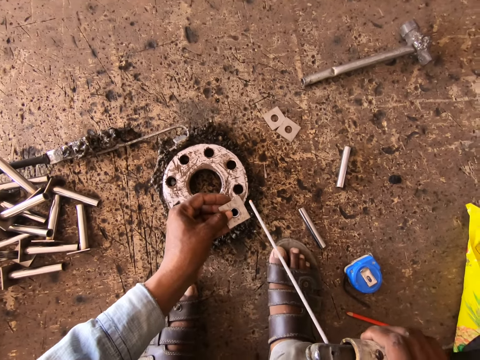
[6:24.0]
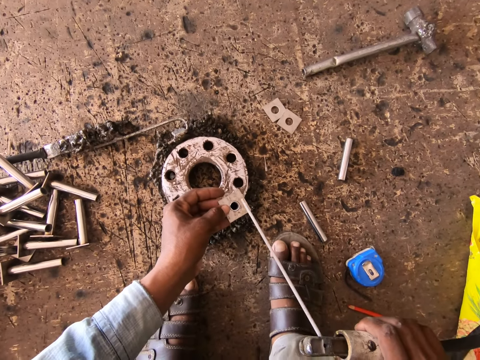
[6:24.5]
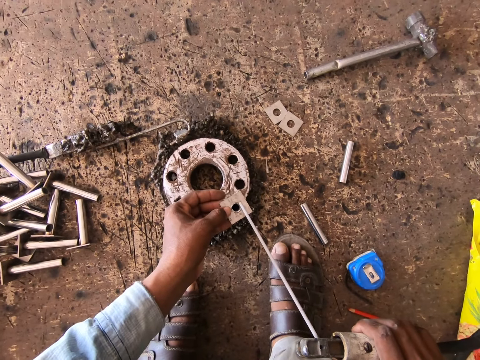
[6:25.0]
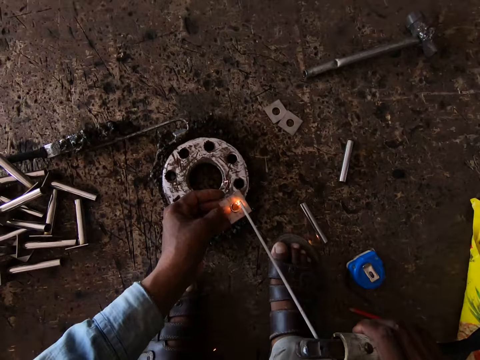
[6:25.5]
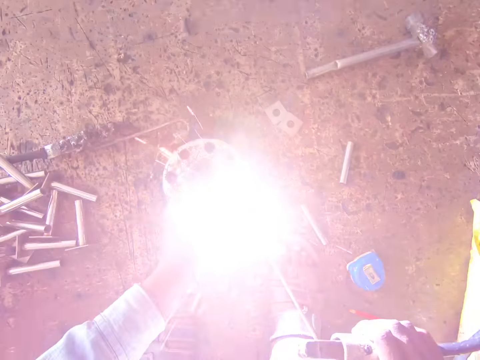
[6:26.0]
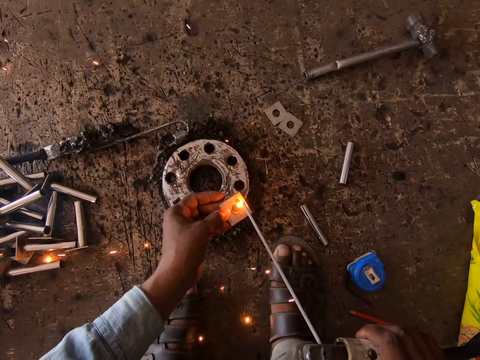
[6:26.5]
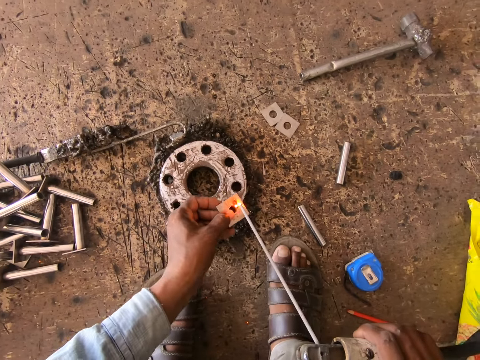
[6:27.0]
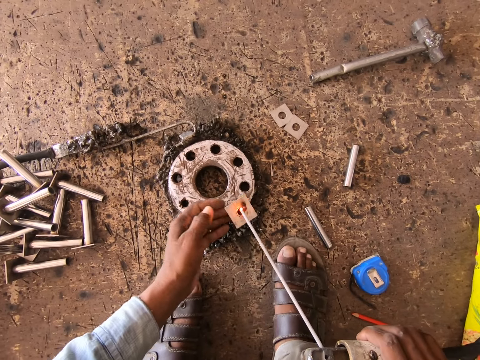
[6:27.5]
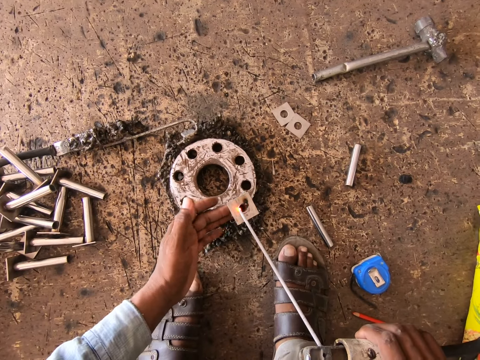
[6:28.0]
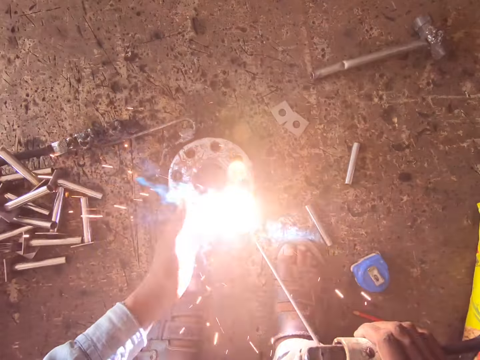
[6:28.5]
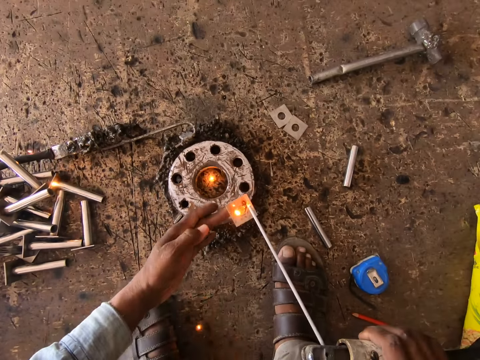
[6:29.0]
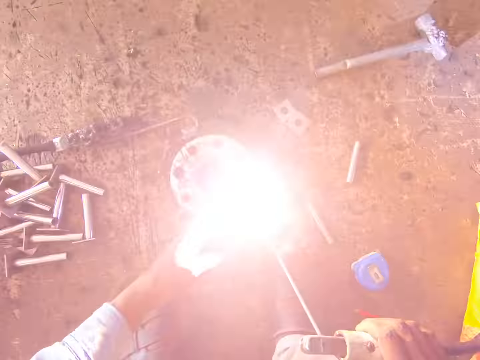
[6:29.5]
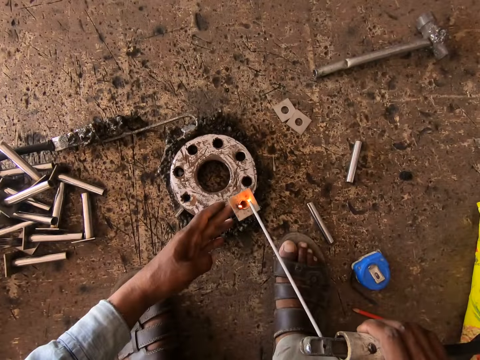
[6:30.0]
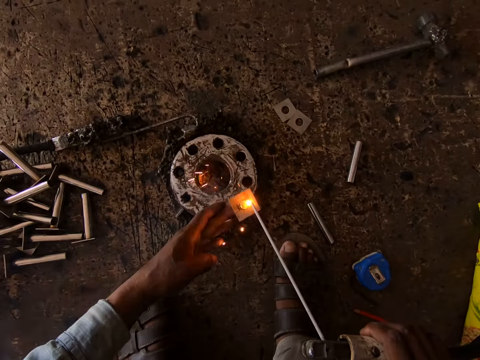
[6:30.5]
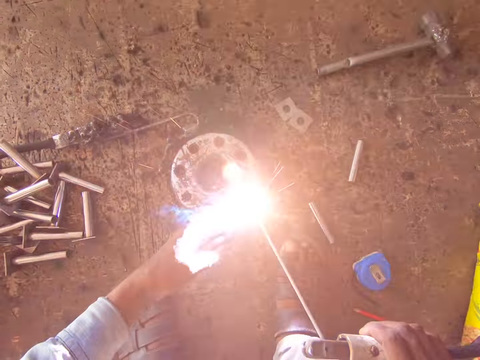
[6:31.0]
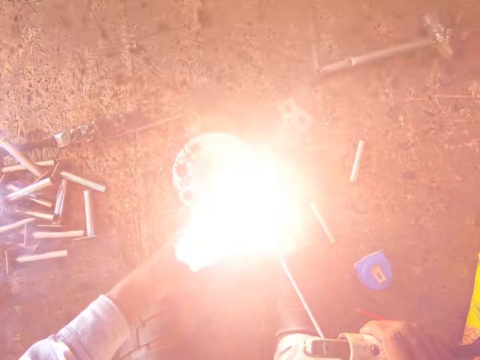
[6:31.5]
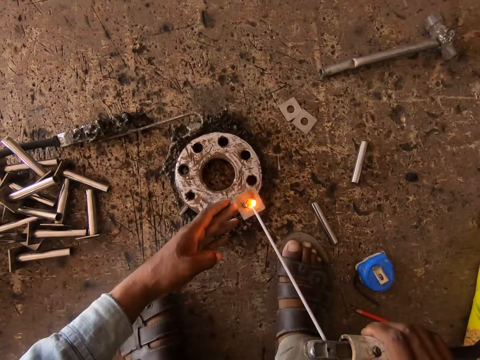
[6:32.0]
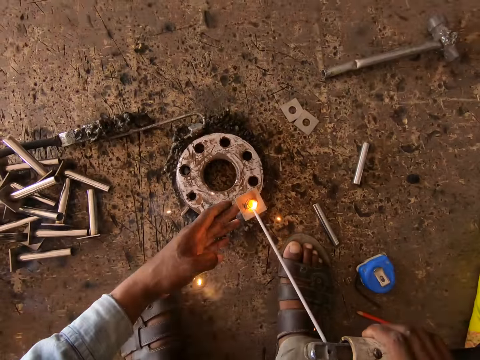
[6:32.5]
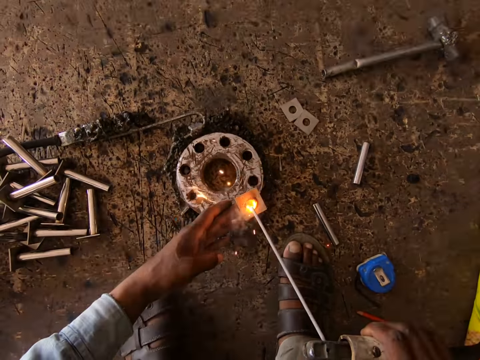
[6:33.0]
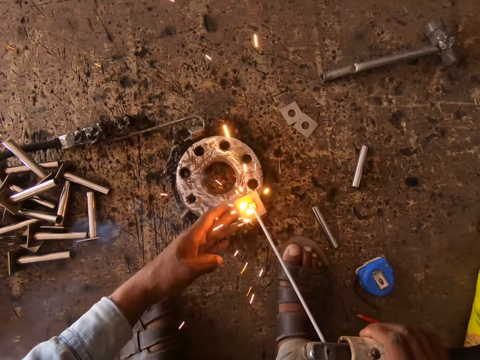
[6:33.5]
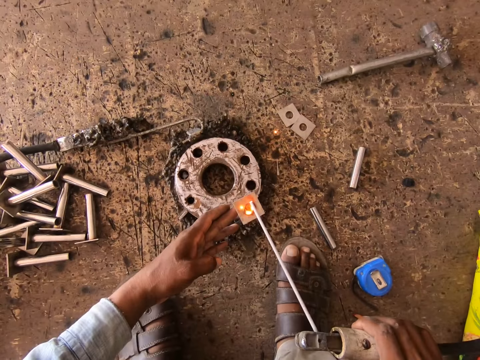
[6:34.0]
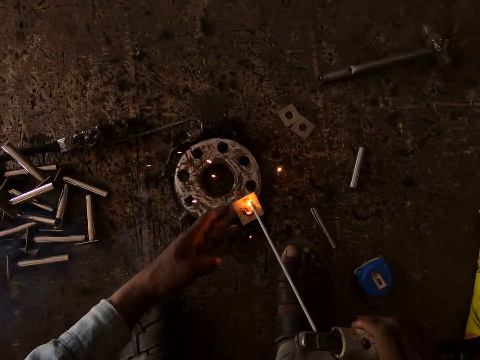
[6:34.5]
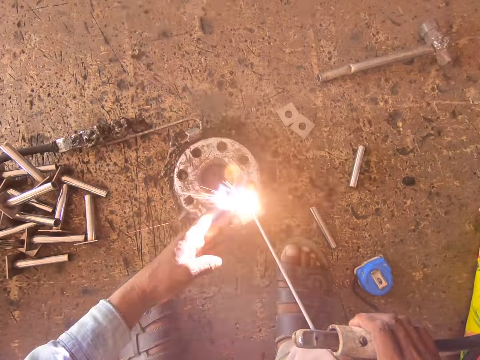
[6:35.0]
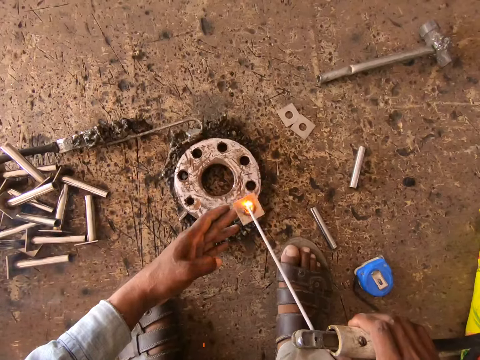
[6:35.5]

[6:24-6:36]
The camera wearer welds the piece of metal in his left hand to the piece of metal in the round metal with the welding tong in his right hand.

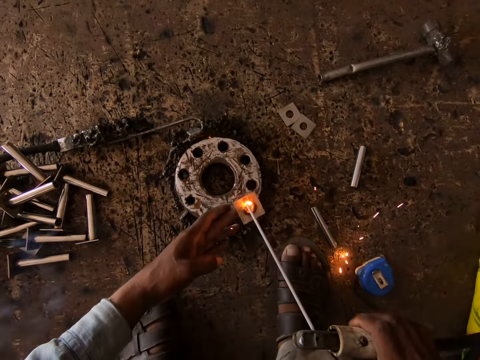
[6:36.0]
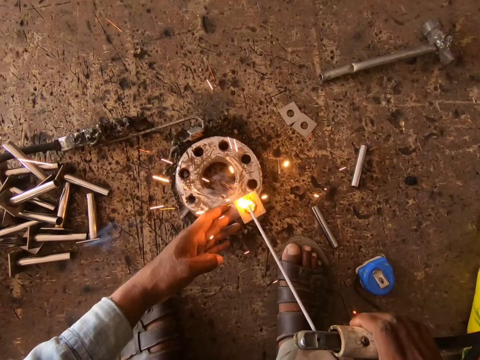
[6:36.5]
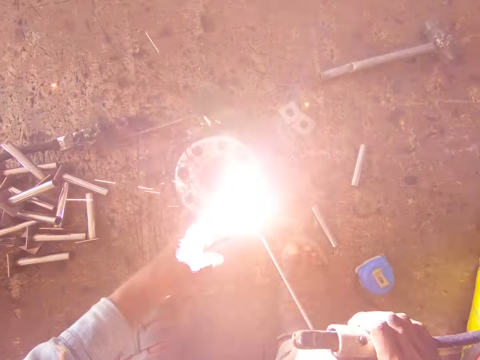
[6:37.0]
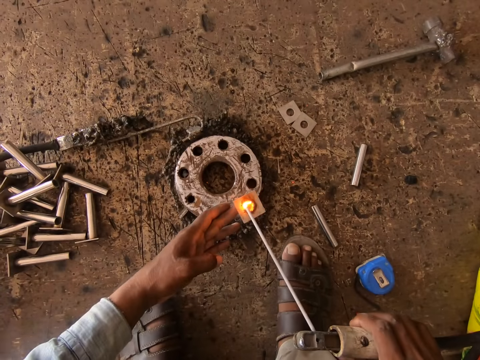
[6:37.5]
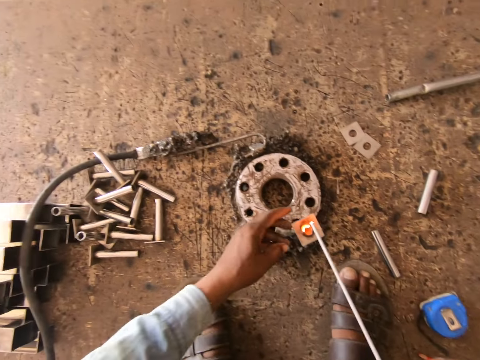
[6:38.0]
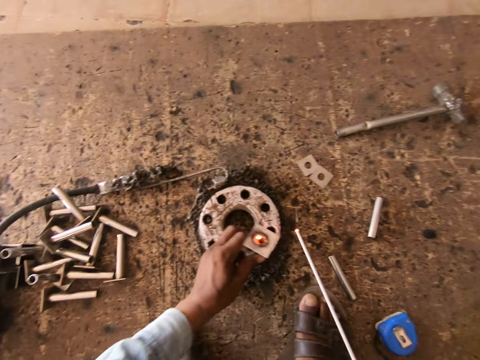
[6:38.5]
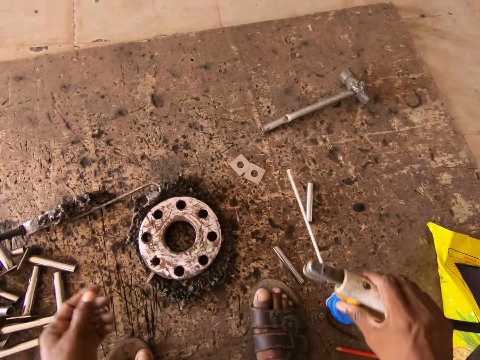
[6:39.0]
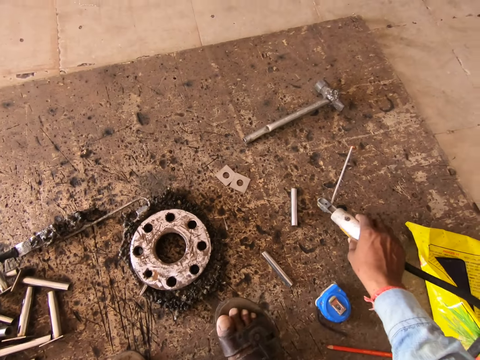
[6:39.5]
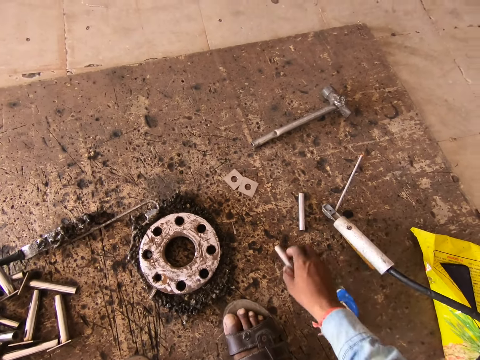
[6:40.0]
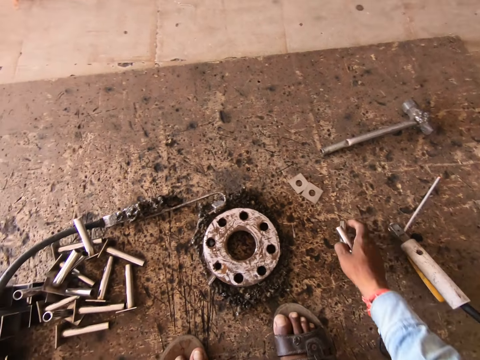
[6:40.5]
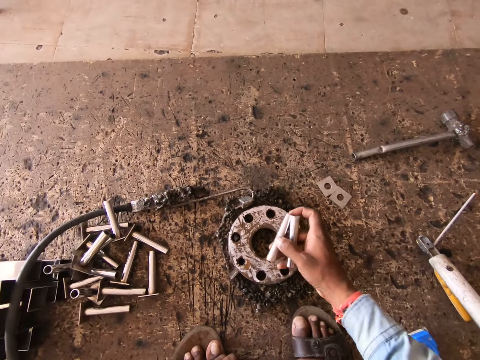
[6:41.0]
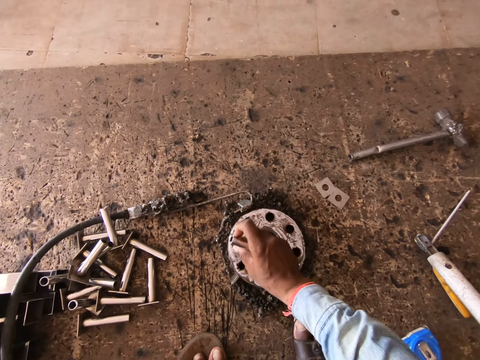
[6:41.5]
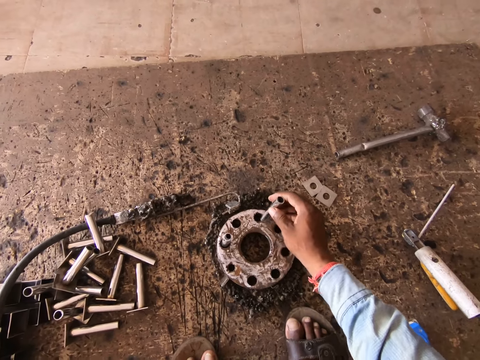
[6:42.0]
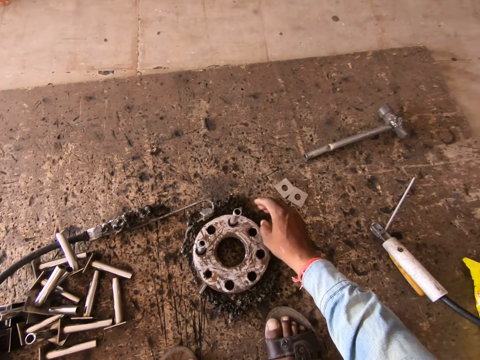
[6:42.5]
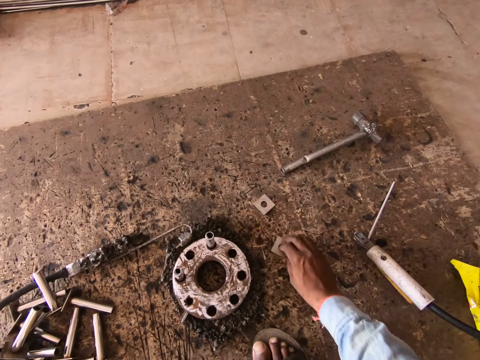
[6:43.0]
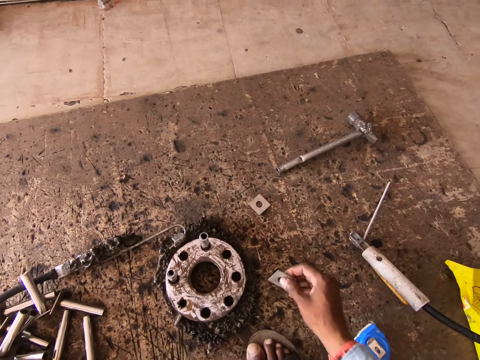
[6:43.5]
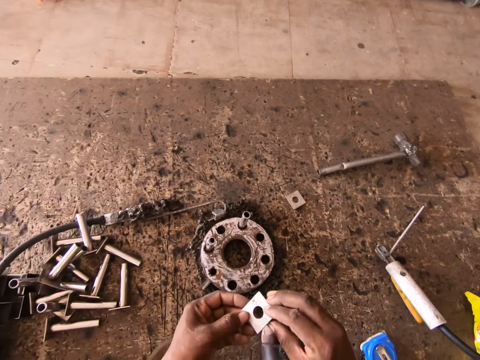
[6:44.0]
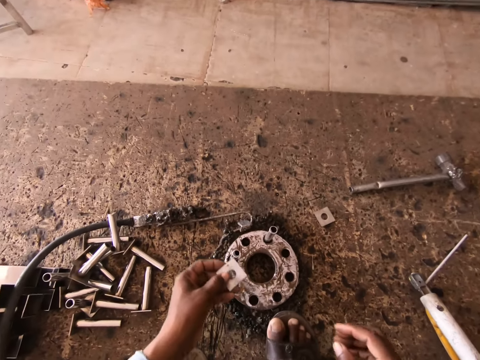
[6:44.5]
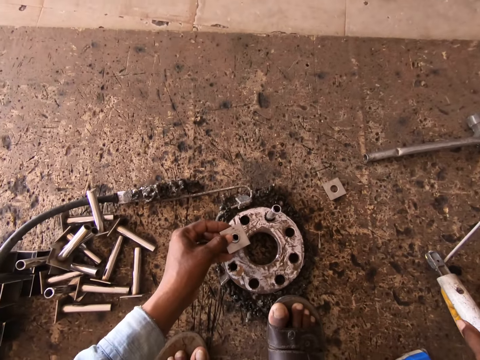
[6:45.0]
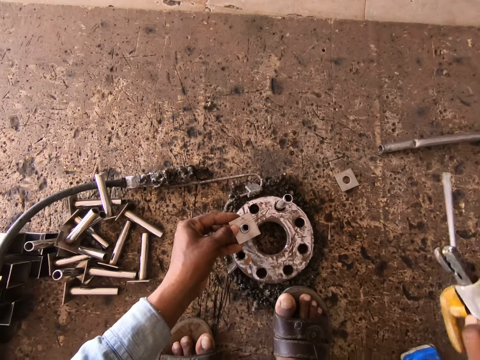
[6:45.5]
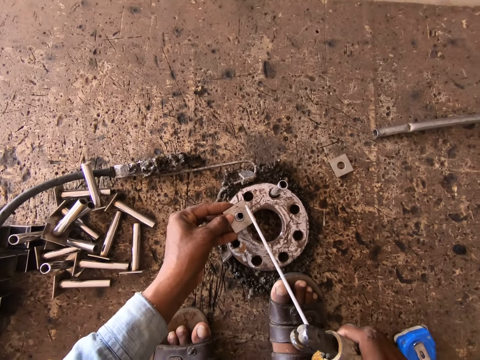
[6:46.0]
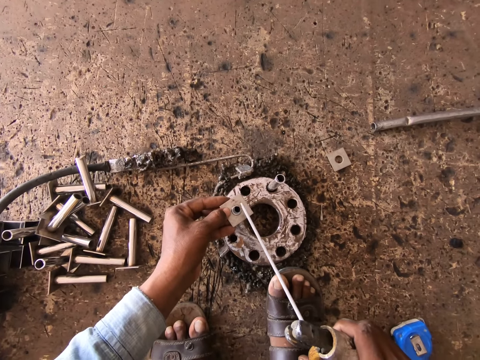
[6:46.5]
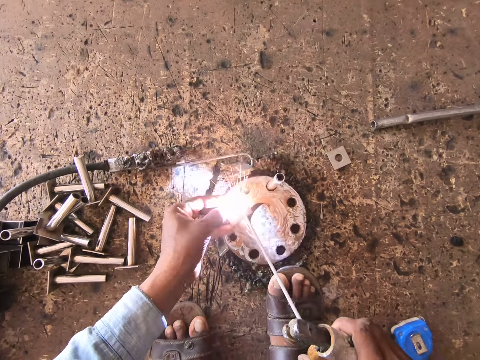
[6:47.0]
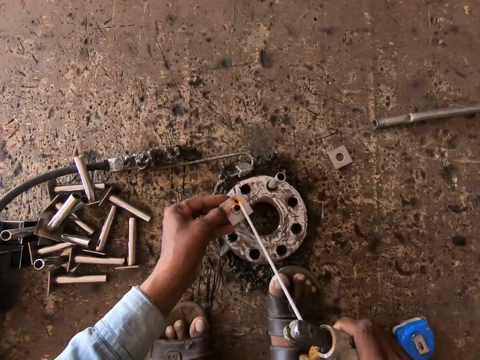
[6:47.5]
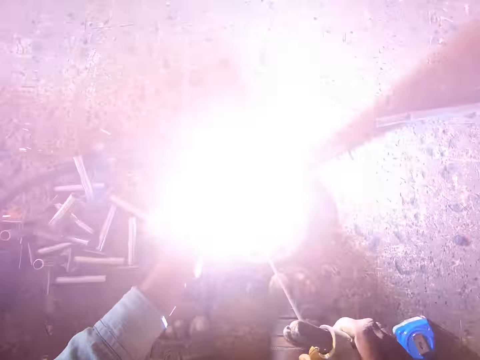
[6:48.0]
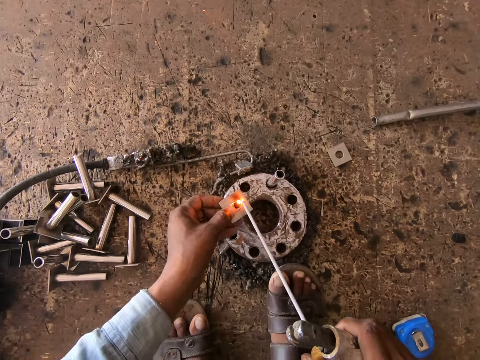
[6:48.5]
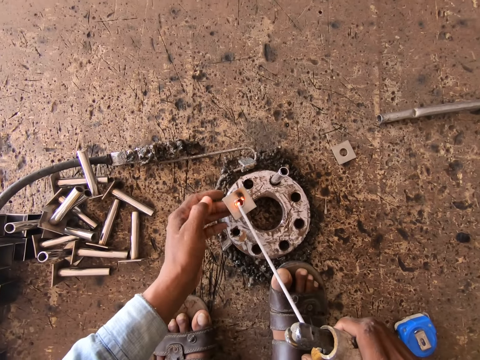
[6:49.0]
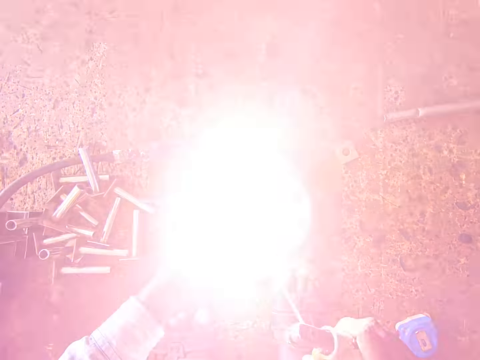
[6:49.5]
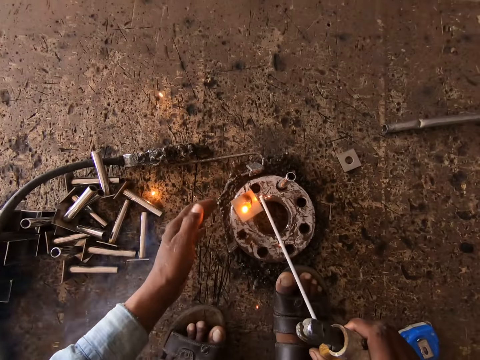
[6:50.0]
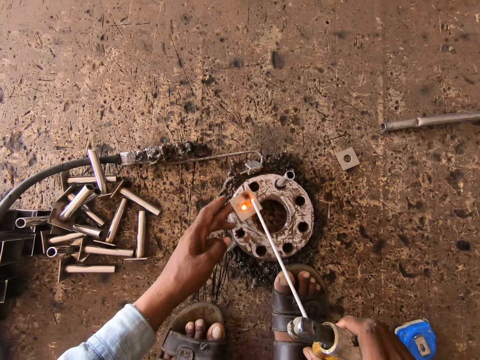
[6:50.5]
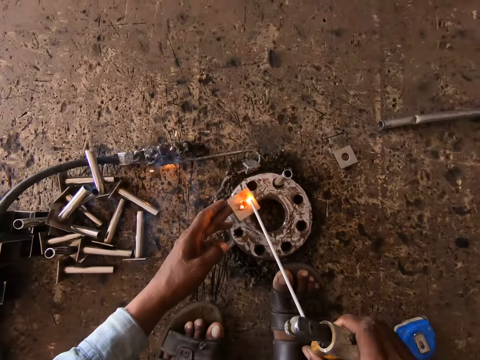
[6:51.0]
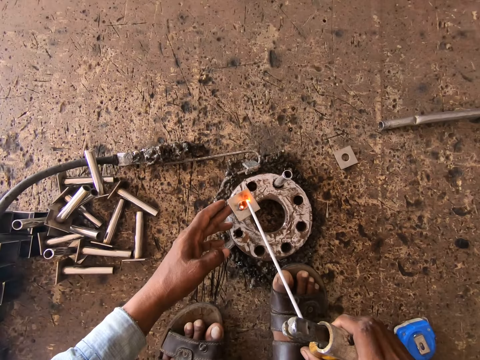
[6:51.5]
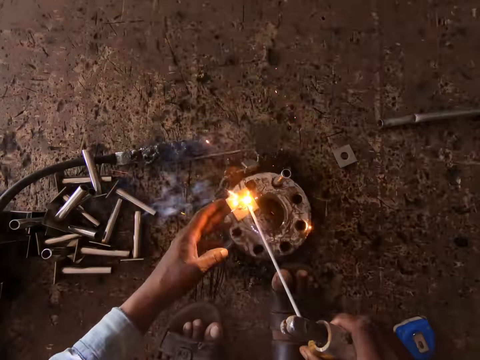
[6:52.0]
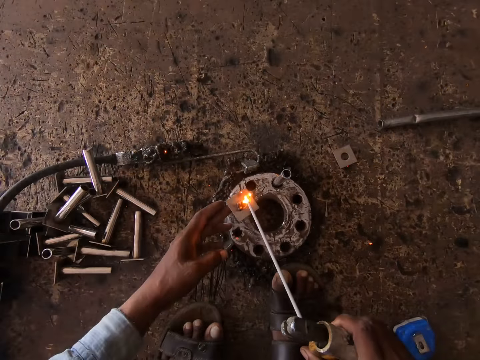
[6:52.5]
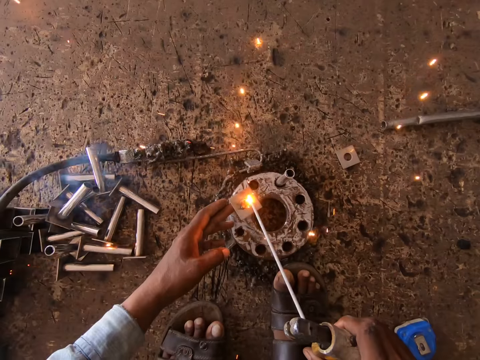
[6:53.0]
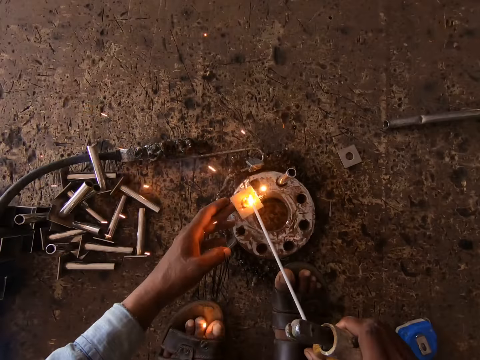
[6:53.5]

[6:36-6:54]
The camera wearer throws the piece of metal on the ground with his left hand. He picks up the metal. He drops the welding tong in his left hand on the ground. He picks up pieces of metal from the ground with his right hand. He fixes the pieces of metal in his right hand in the round metal on the ground. He moves a piece of metal on the ground with his right hand. He picks the piece of metal from the ground with his right hand. He passes the piece of metal from his right hand to his left hand. He places the piece of metal in his left hand on a piece of metal in the round metal on the ground. He picks up the welding tong from the ground with his right hand. He welds the piece of metal in his left hand to the piece of metal in the round metal with the welding tong in his right hand.
